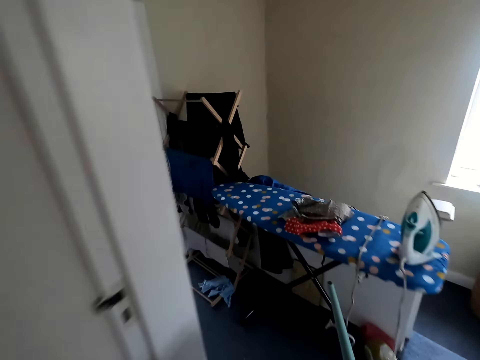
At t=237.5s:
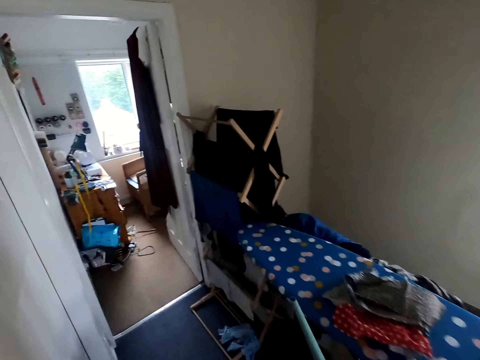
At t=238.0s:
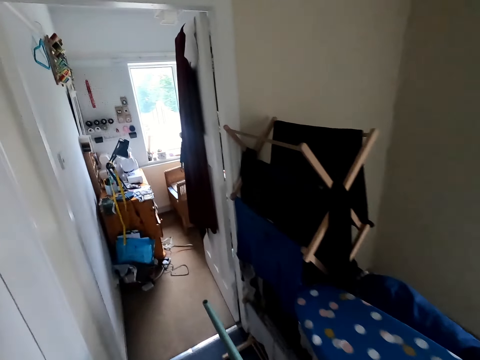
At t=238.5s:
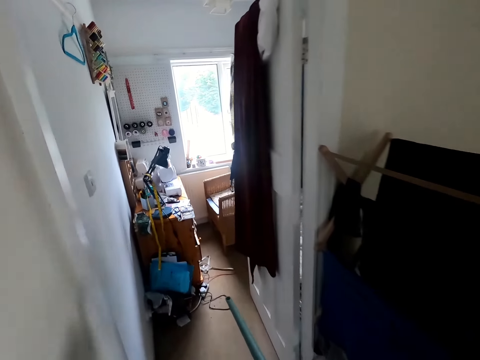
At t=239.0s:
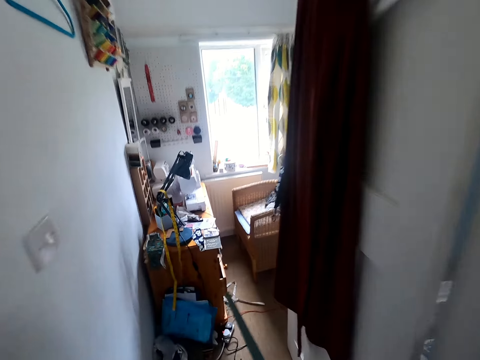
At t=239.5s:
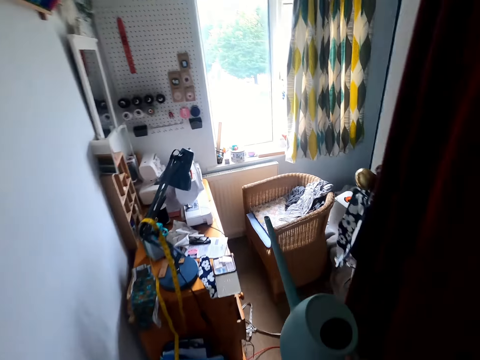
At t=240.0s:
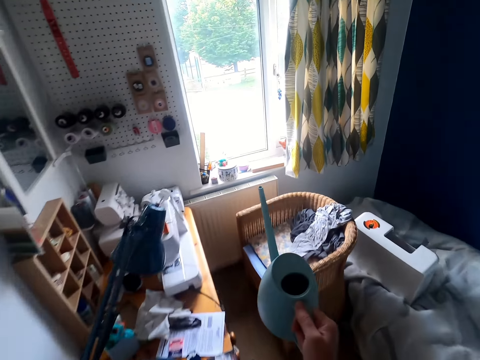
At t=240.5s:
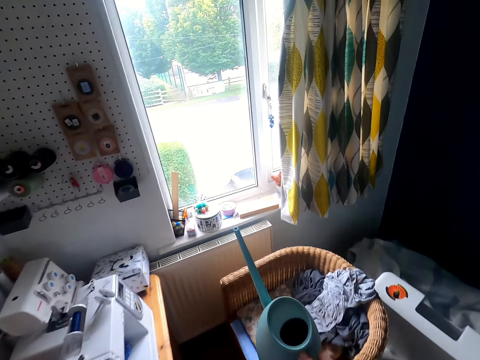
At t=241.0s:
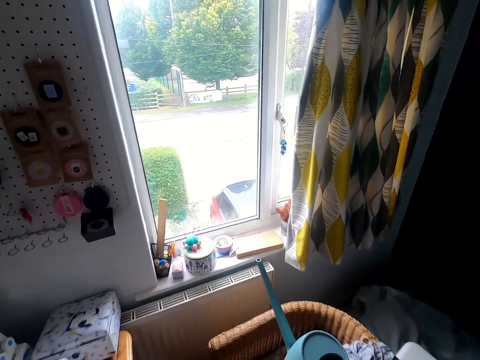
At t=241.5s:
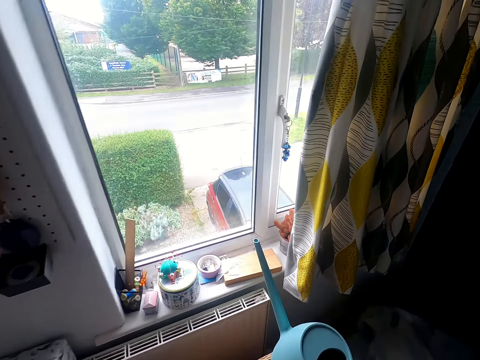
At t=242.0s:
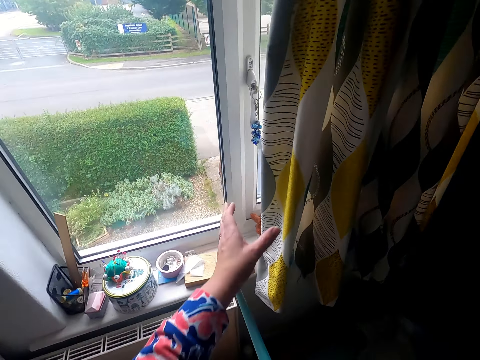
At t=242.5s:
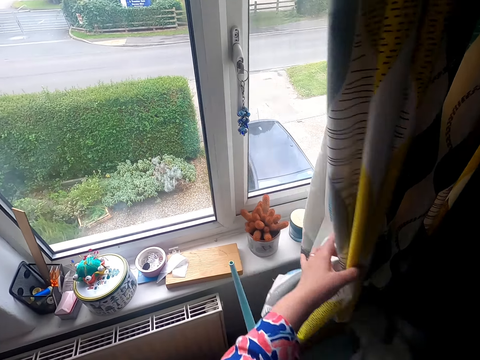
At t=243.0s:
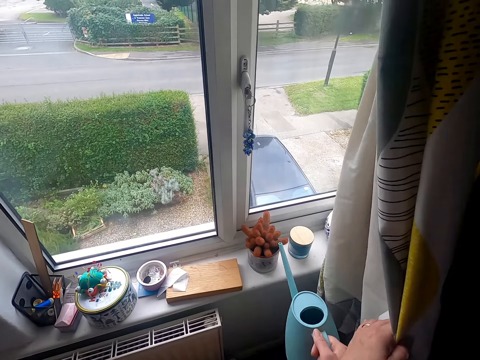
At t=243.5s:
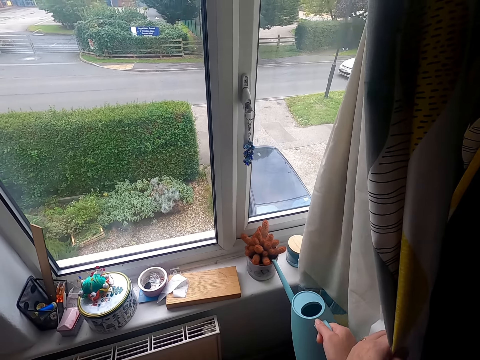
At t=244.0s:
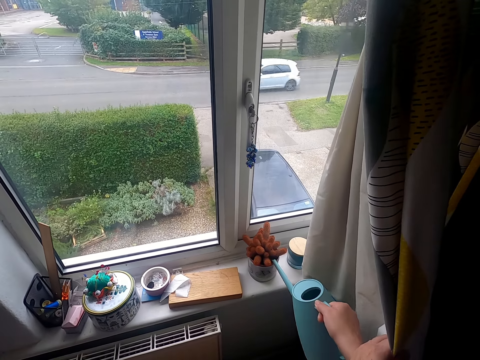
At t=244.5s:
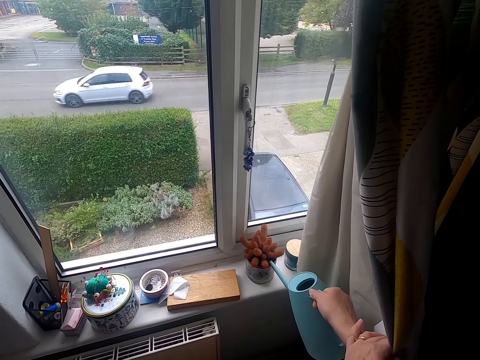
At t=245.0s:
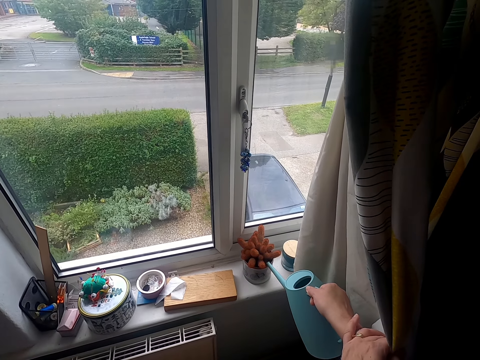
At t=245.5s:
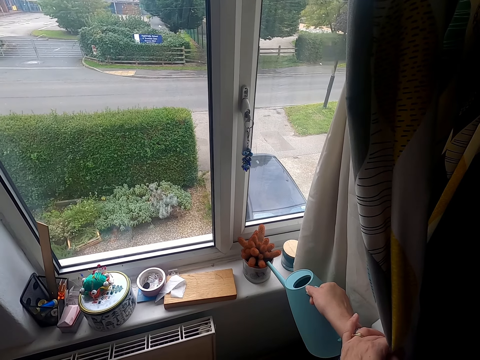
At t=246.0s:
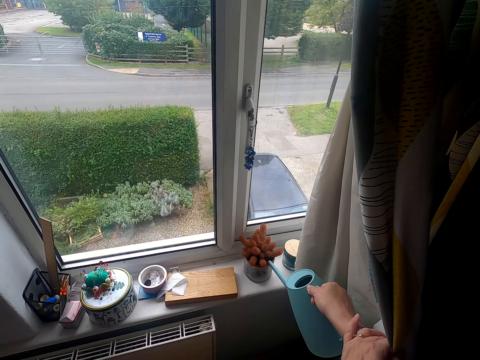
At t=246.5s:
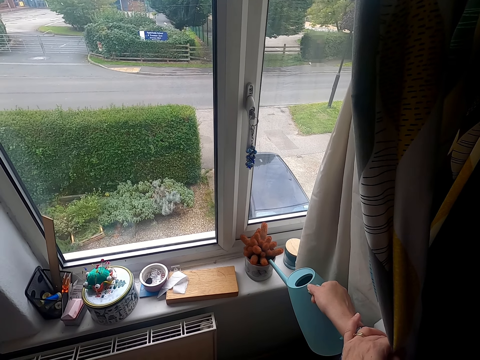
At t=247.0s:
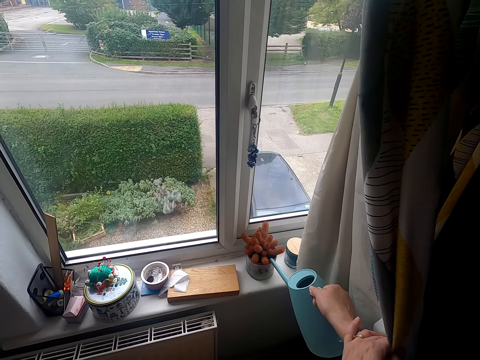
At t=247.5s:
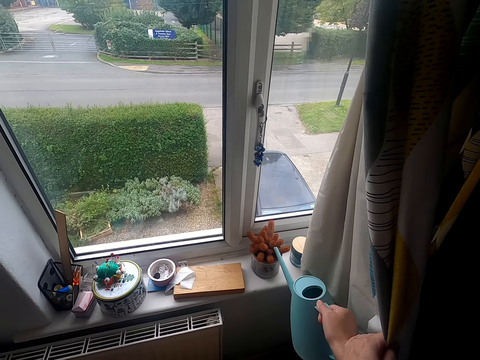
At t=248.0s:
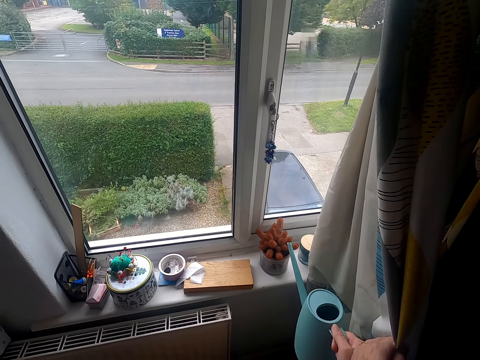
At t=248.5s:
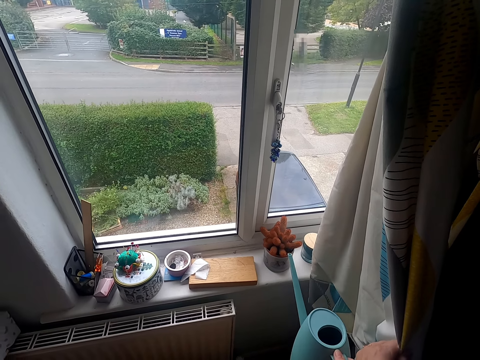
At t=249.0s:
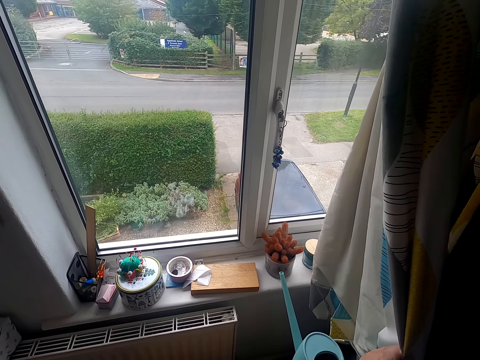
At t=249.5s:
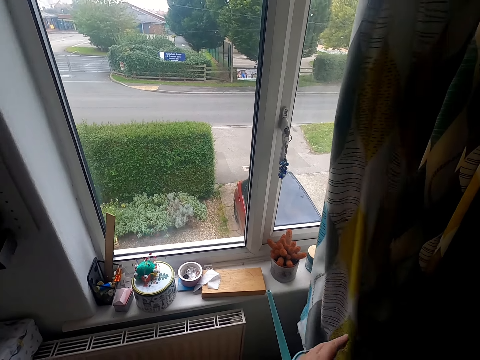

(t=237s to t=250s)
The camera wearer waters the plants at the house.
